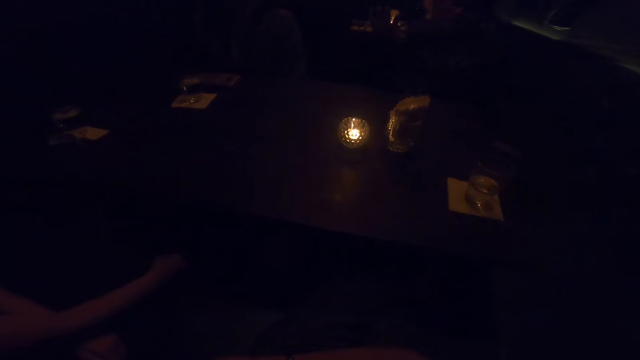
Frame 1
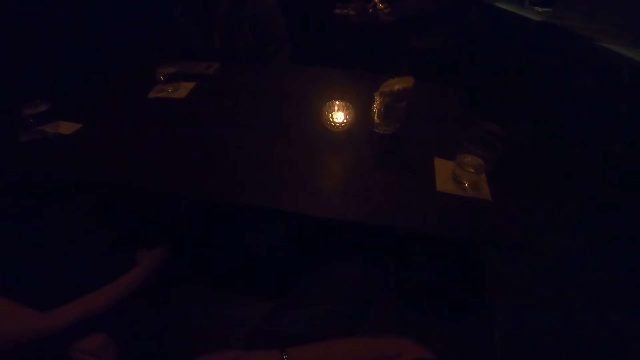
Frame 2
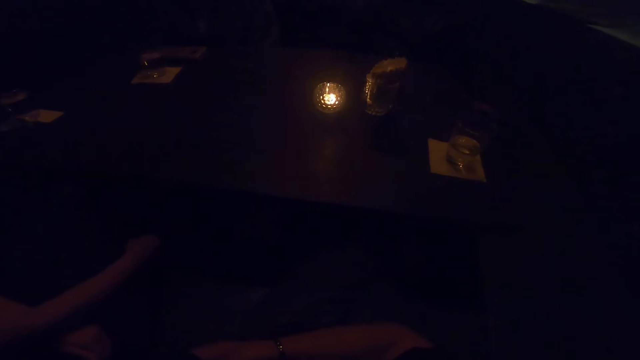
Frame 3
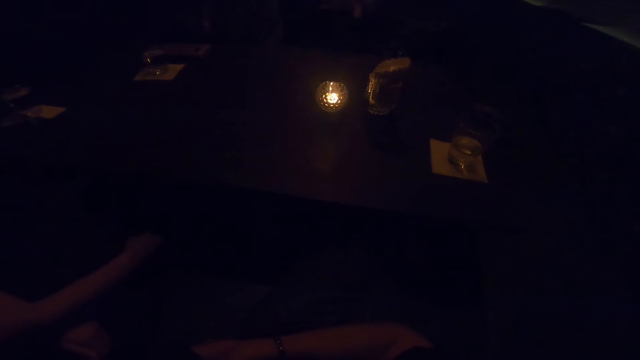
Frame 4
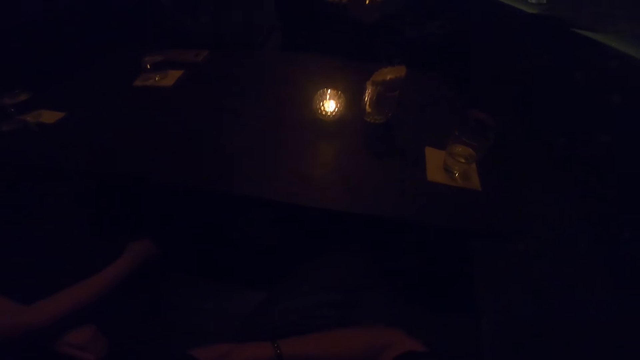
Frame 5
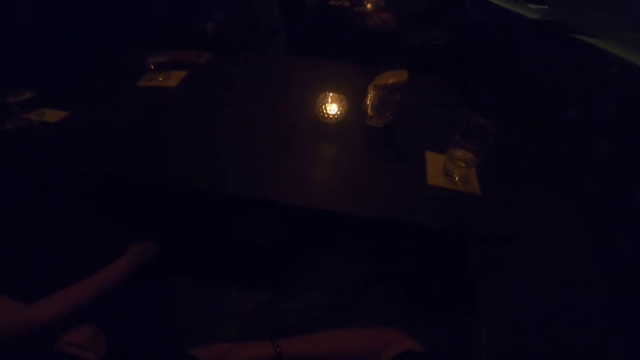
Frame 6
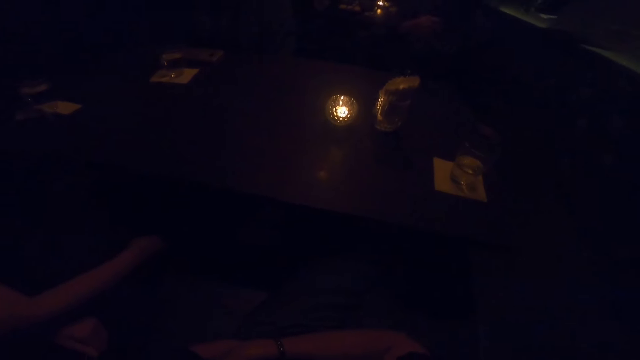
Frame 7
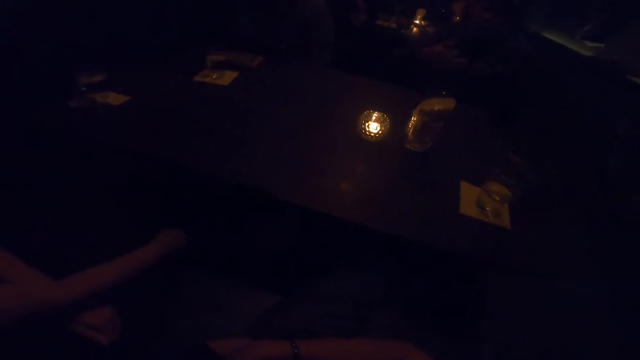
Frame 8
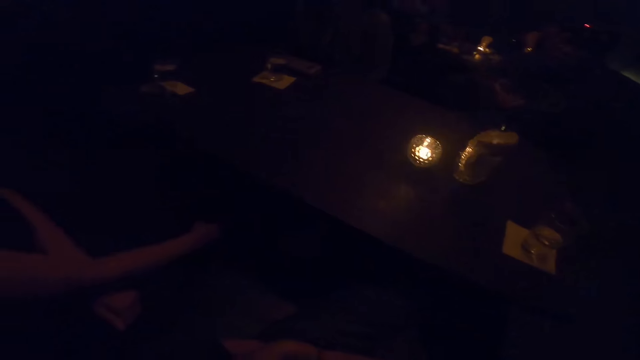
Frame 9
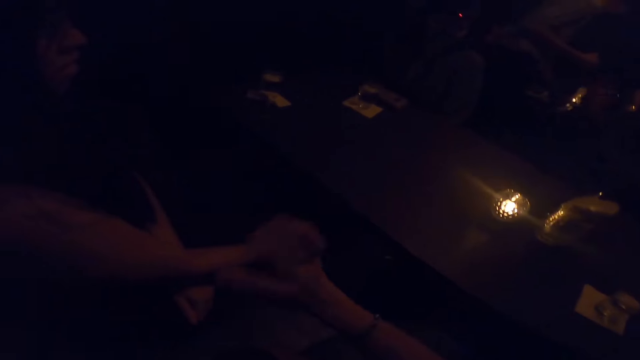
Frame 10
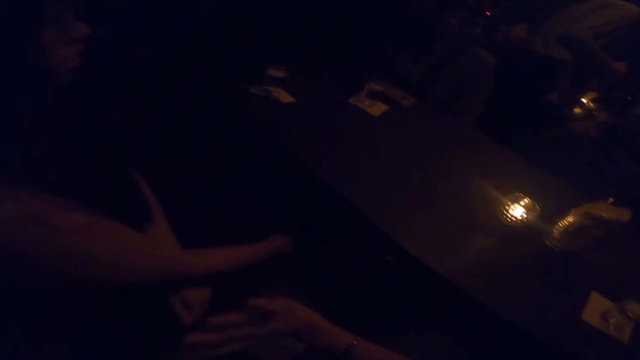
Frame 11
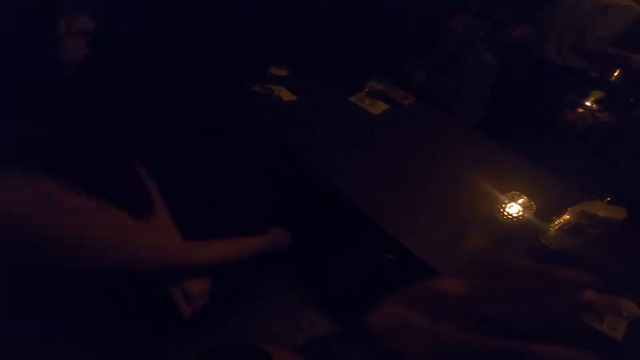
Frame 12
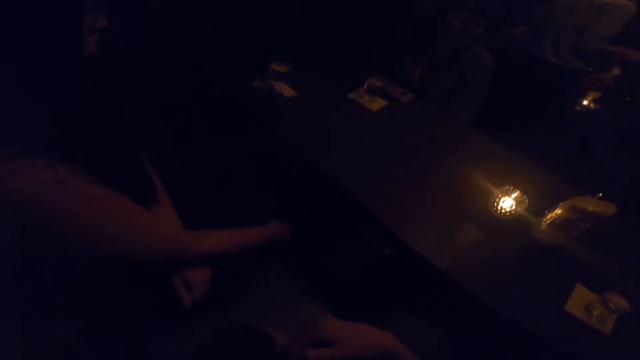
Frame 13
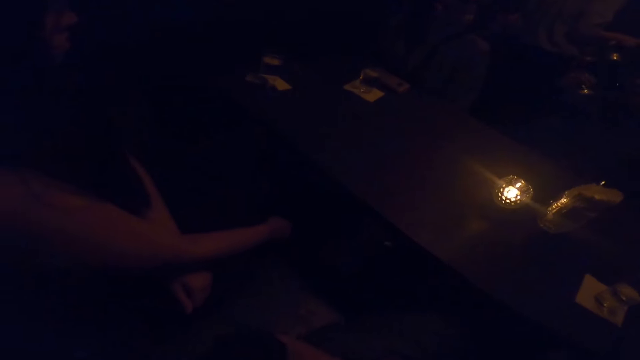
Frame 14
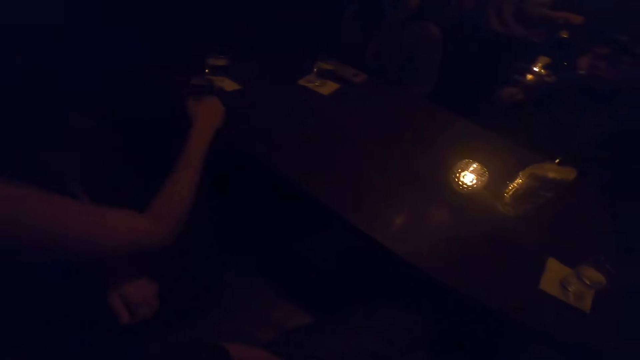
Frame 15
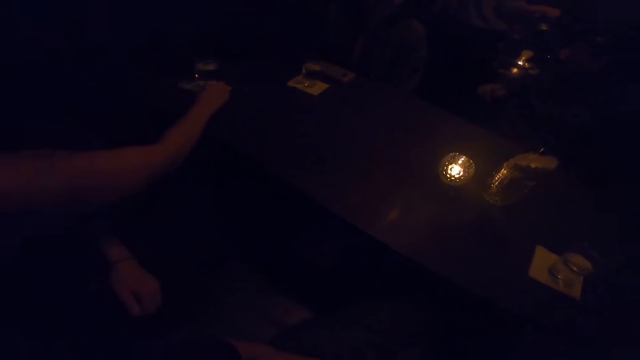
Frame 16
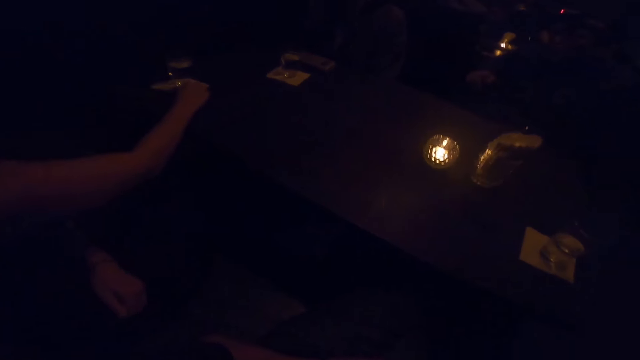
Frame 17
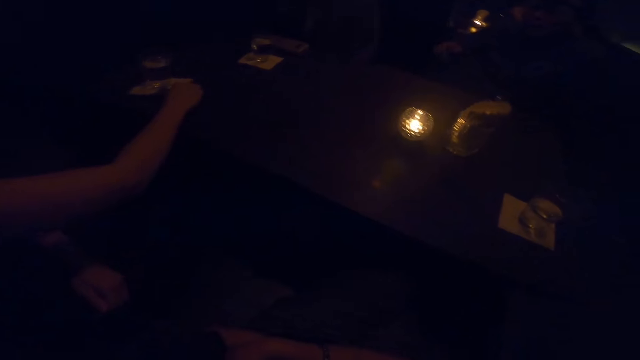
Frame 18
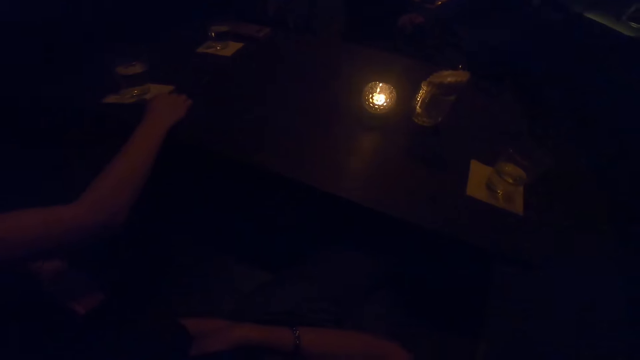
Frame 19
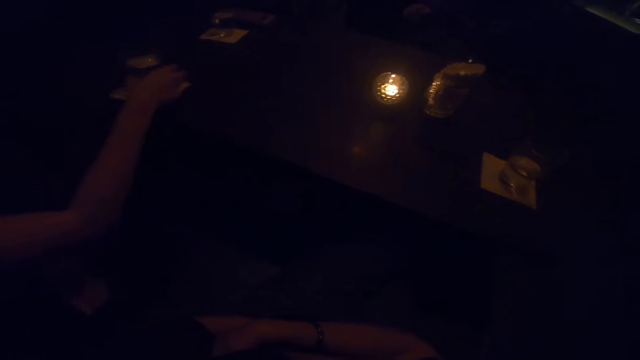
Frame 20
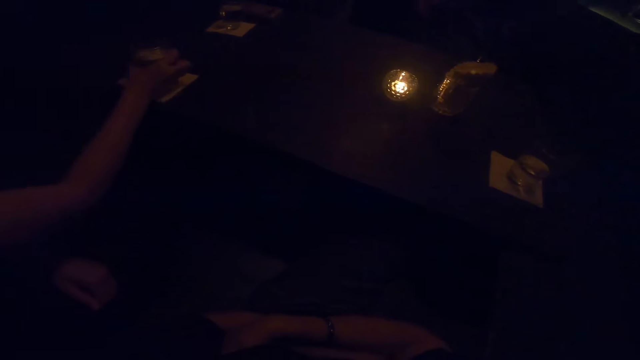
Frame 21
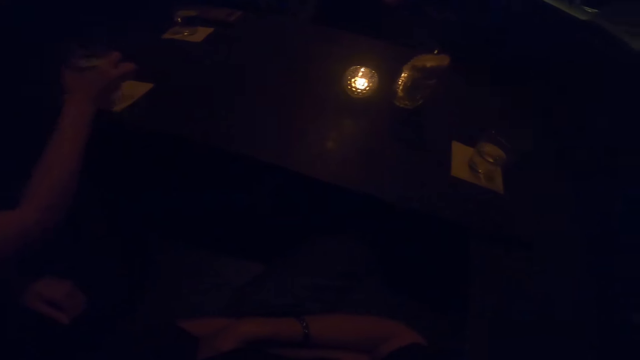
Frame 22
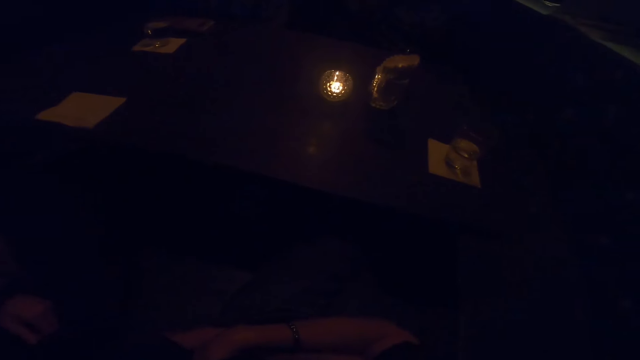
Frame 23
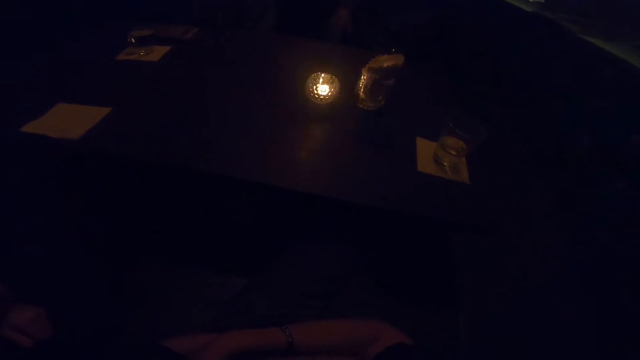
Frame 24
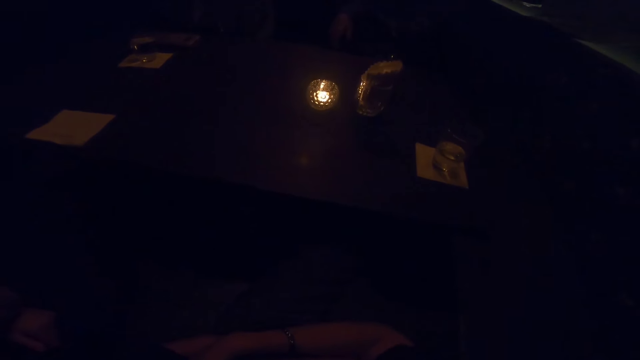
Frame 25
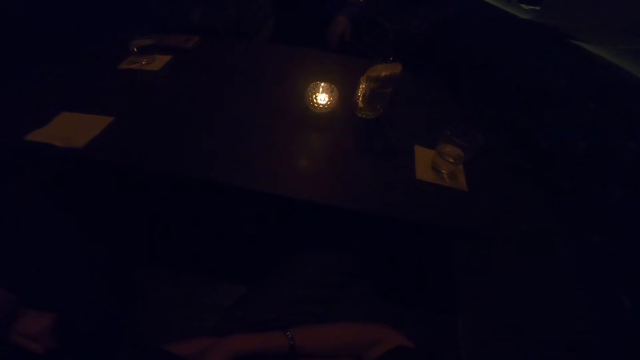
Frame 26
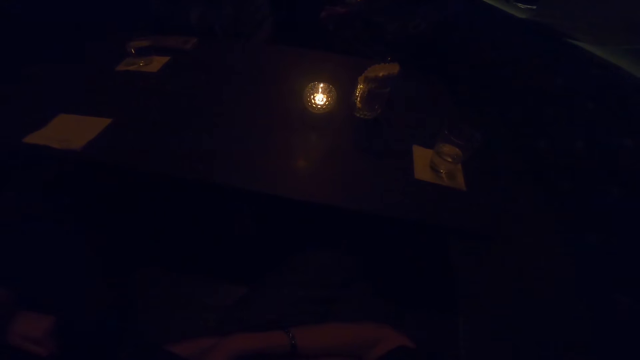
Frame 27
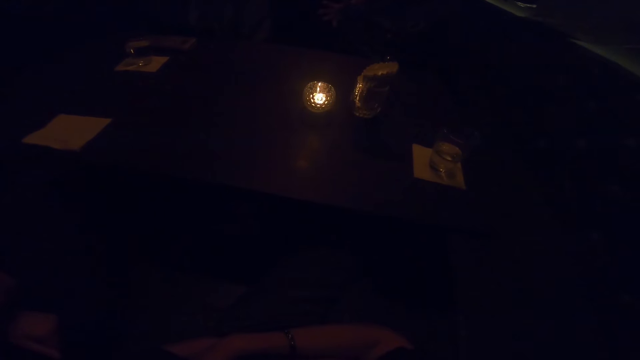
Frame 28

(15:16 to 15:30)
A woman pulls a cup of water on the table with a tissue under it. The woman picks up the cup of water from the table with her right hand.

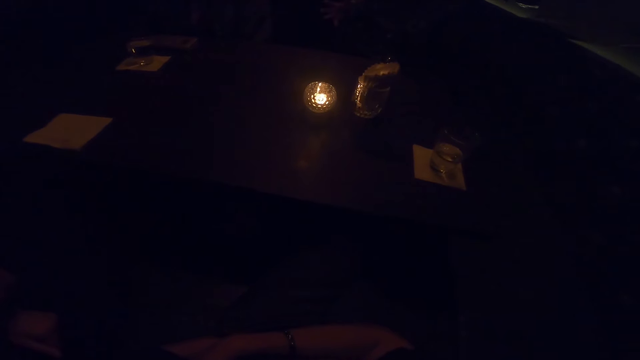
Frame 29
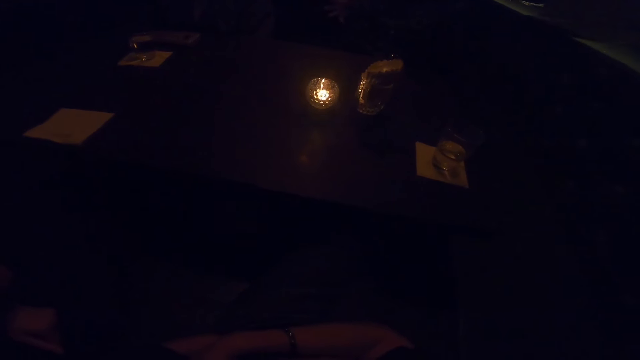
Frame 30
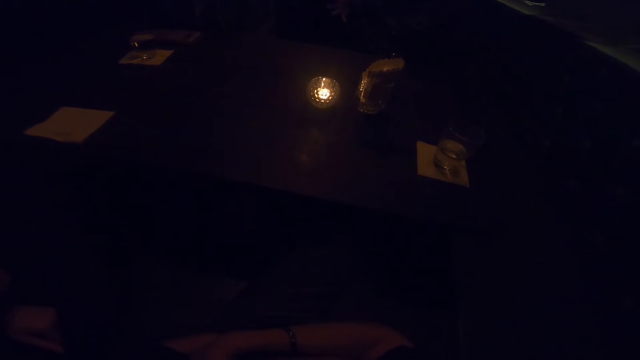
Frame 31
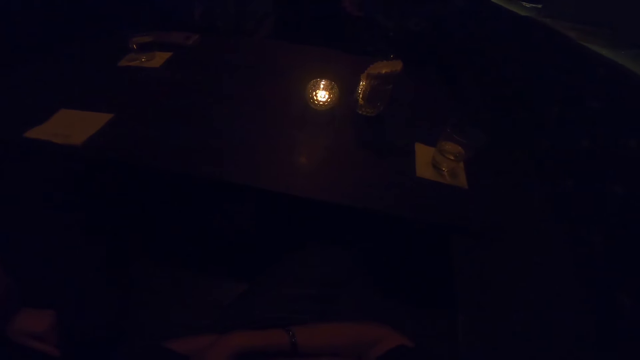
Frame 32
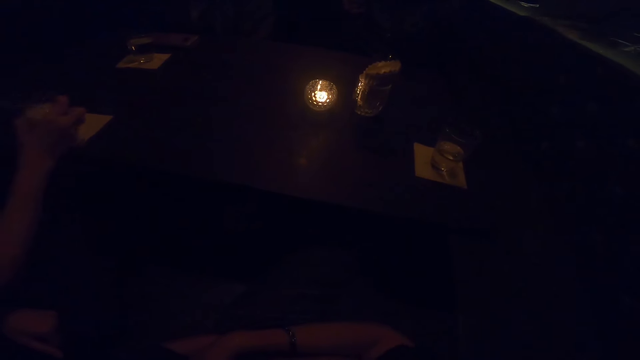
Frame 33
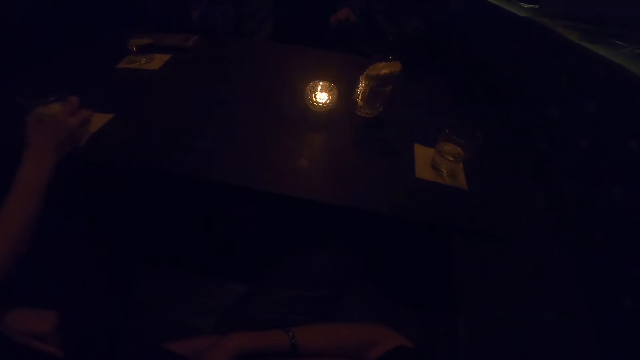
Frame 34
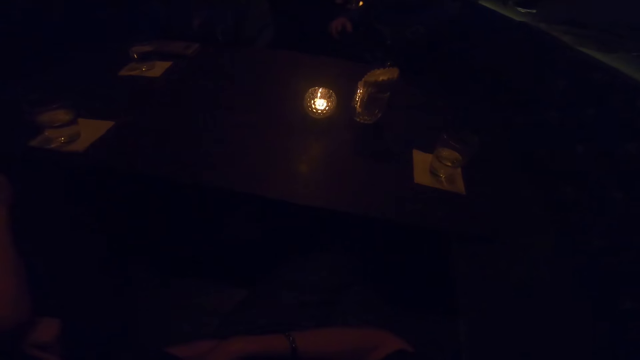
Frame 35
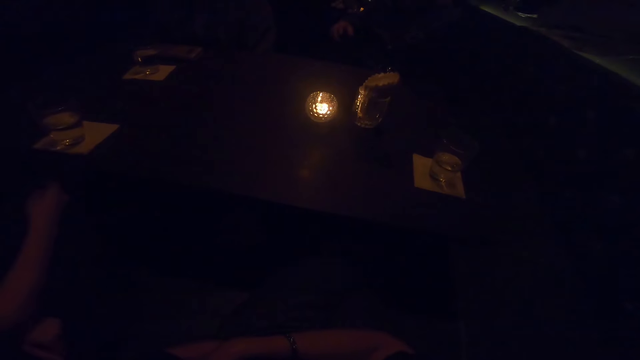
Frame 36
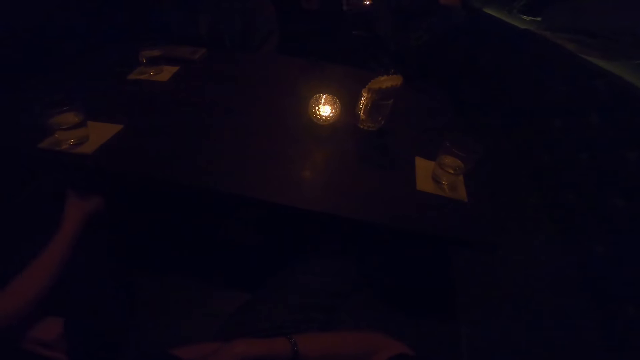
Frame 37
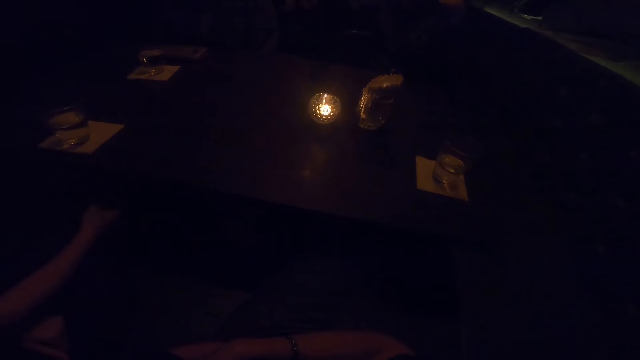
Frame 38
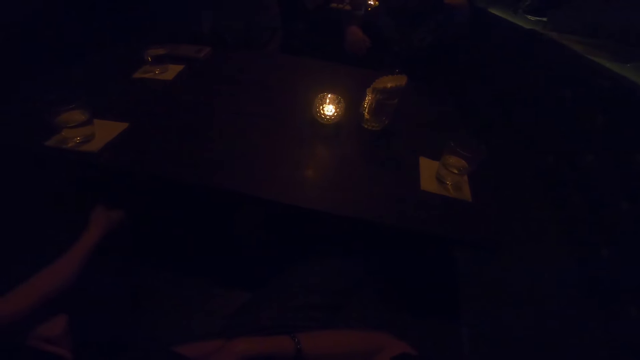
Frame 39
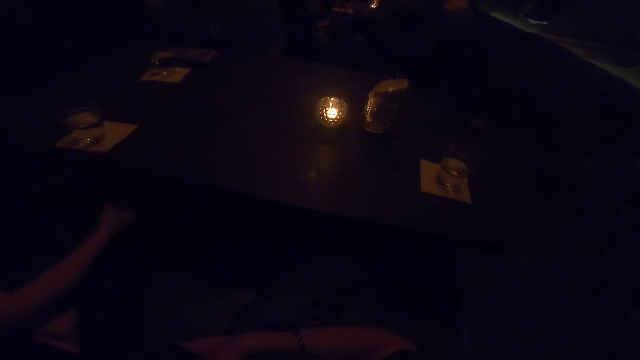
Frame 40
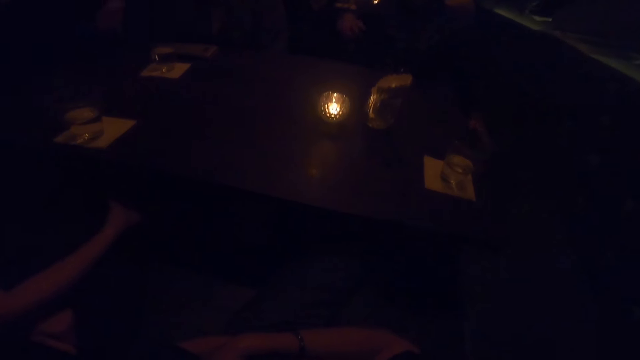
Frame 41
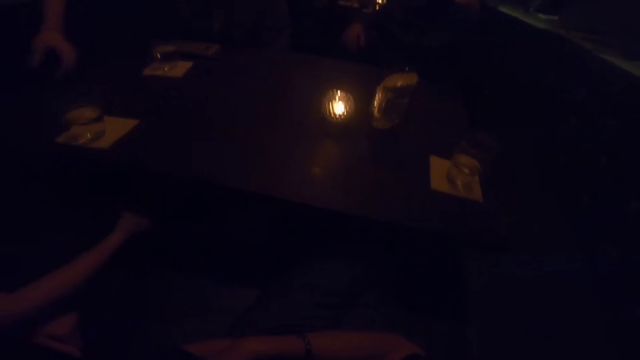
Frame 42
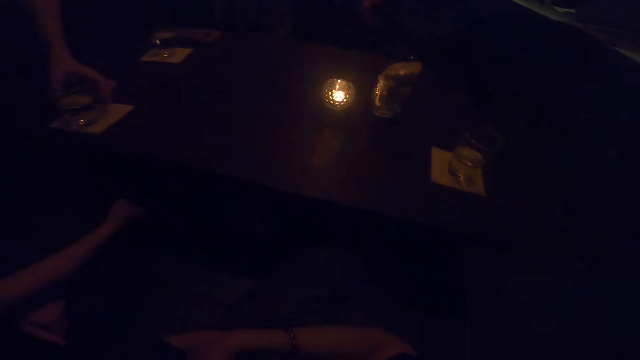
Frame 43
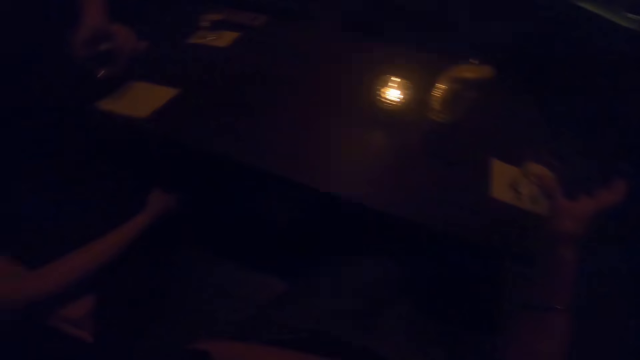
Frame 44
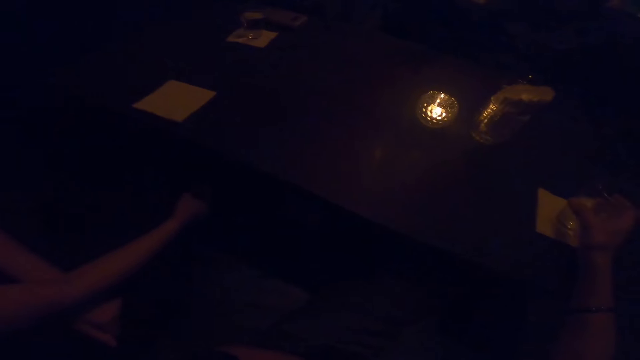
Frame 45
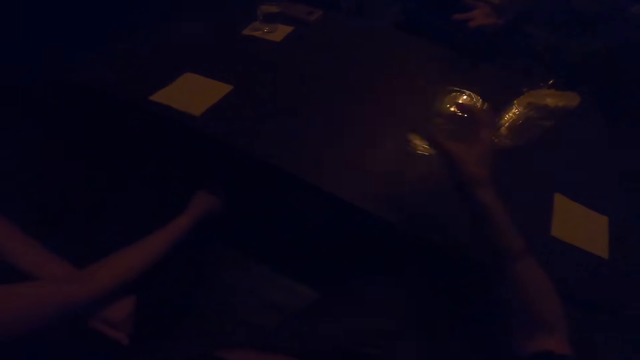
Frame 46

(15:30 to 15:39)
The camera wearer looks around. A woman drops the cup of water on the table with her right hand. Another woman picks up the cup of water from the table with her left hand.
